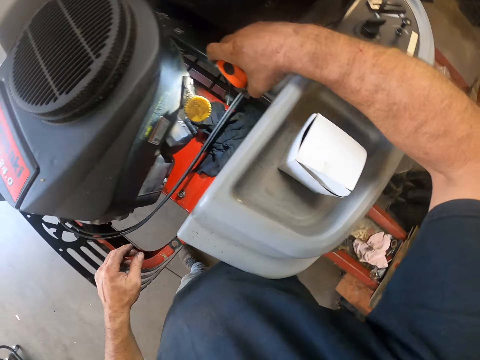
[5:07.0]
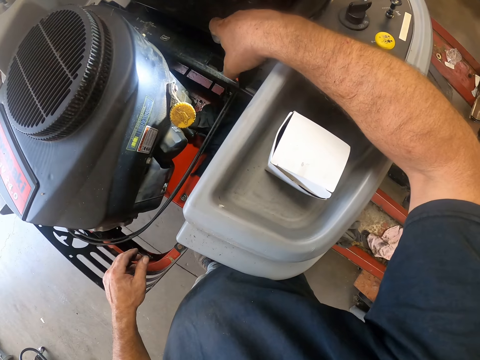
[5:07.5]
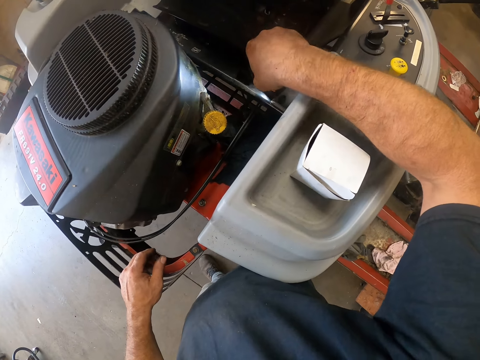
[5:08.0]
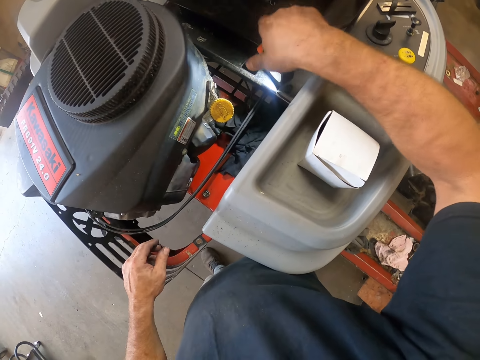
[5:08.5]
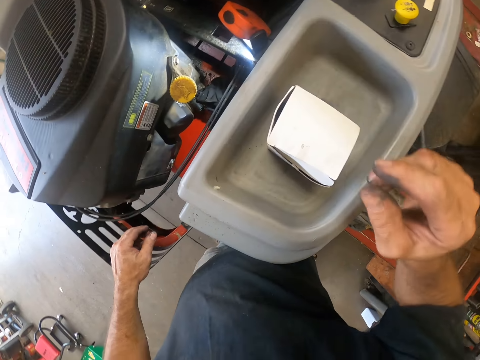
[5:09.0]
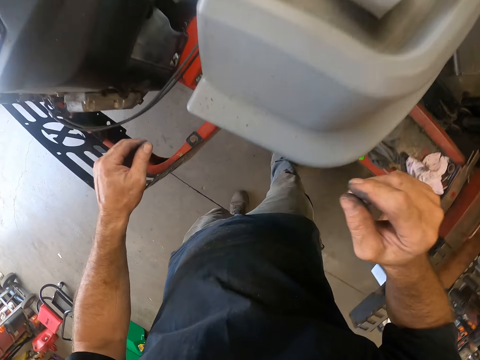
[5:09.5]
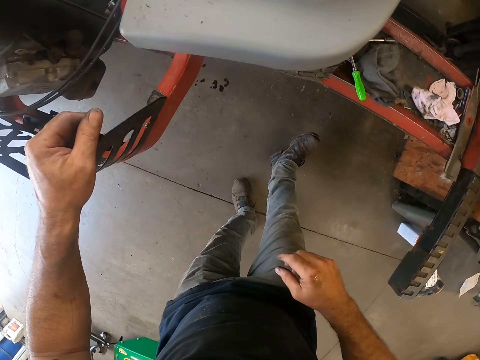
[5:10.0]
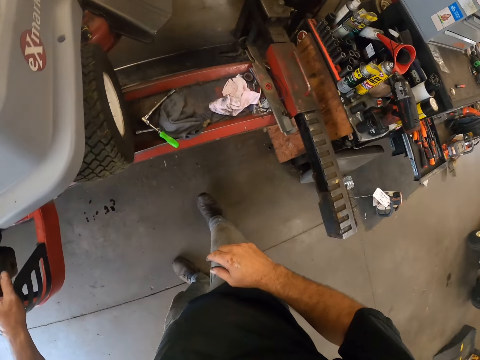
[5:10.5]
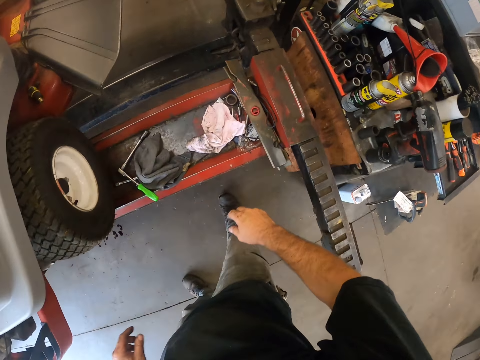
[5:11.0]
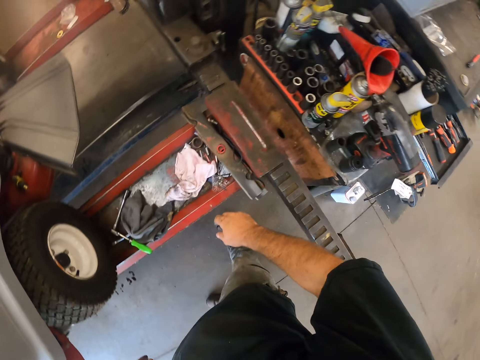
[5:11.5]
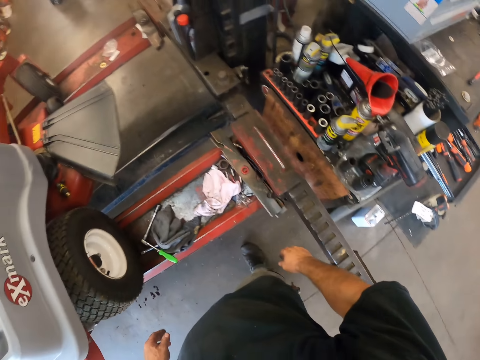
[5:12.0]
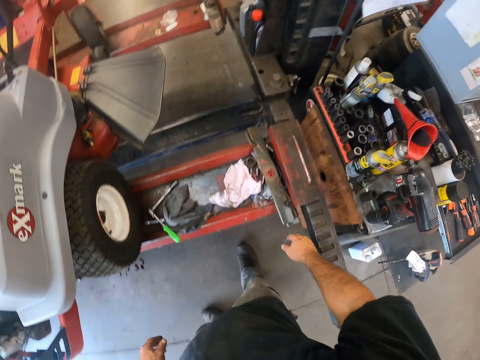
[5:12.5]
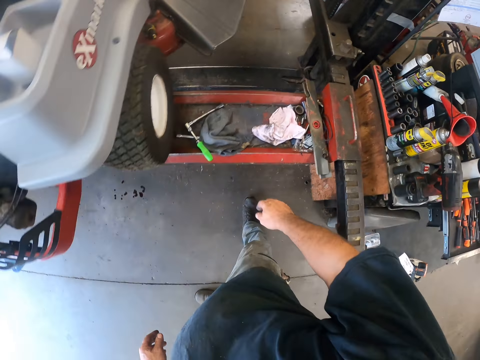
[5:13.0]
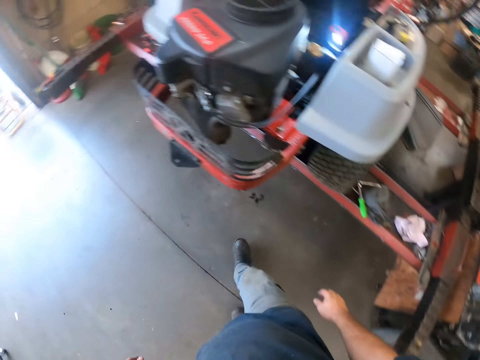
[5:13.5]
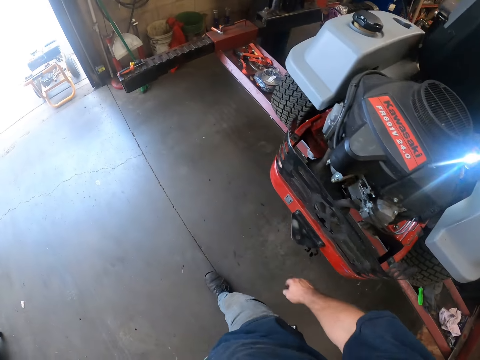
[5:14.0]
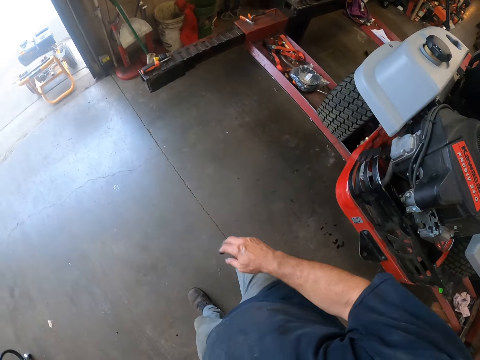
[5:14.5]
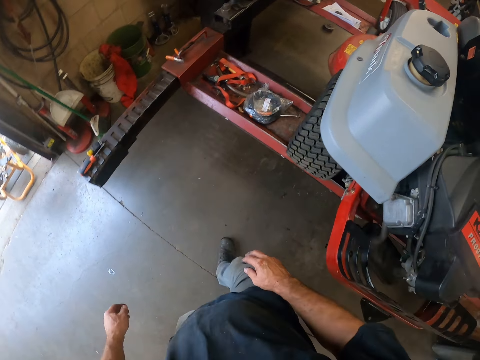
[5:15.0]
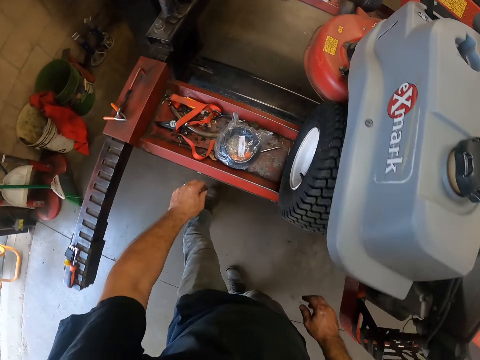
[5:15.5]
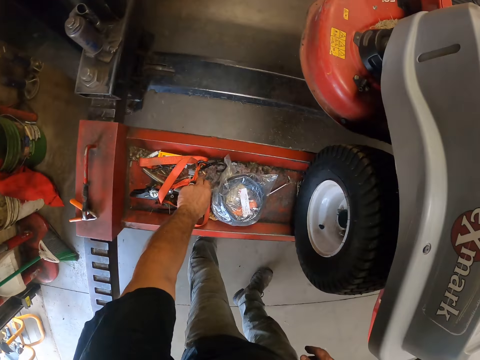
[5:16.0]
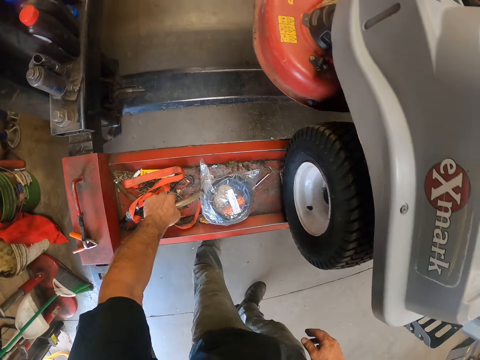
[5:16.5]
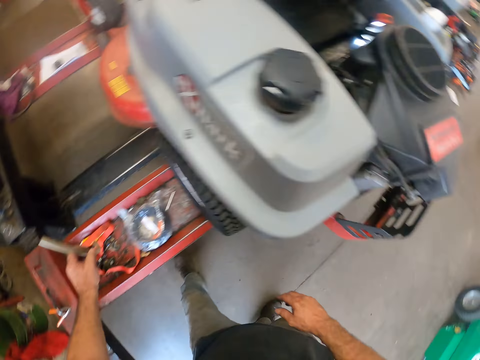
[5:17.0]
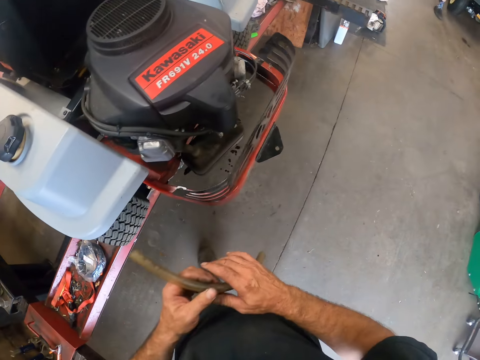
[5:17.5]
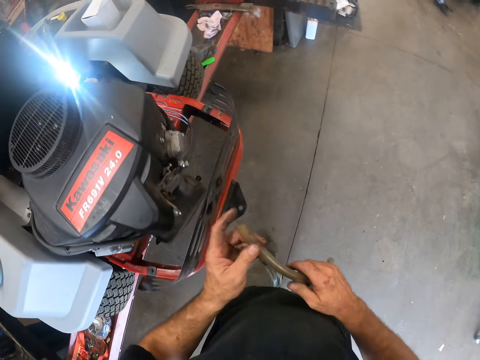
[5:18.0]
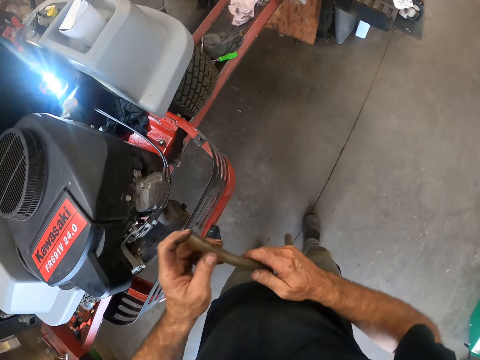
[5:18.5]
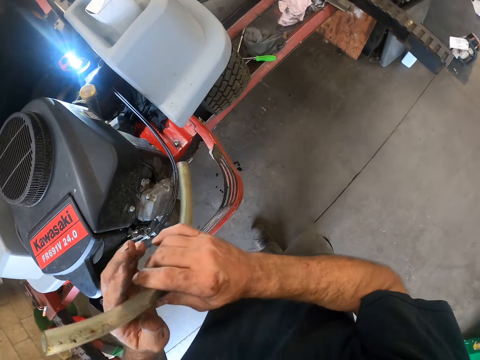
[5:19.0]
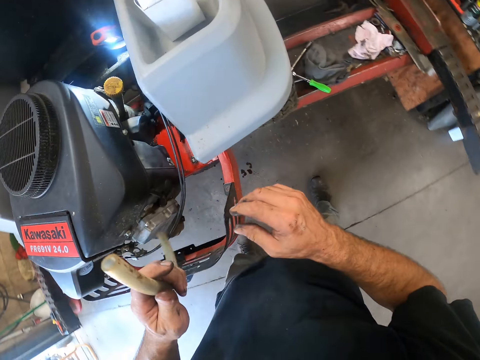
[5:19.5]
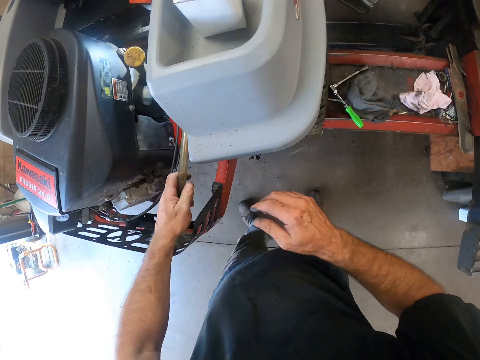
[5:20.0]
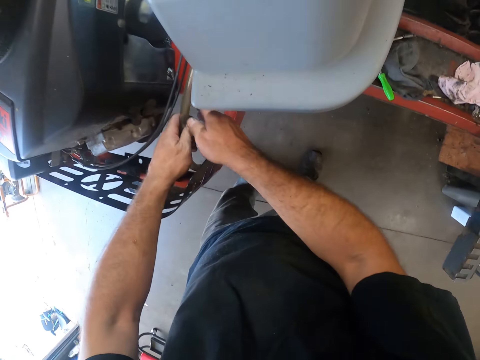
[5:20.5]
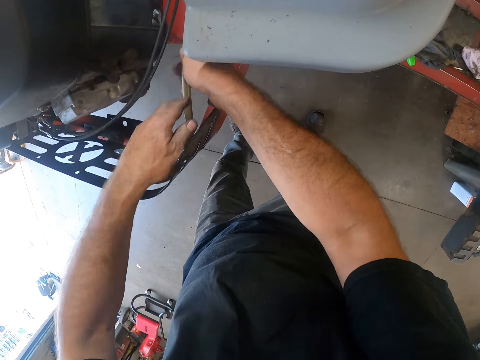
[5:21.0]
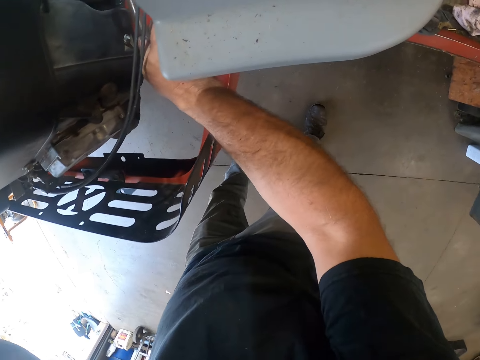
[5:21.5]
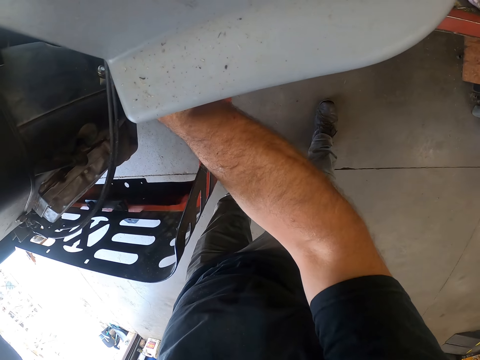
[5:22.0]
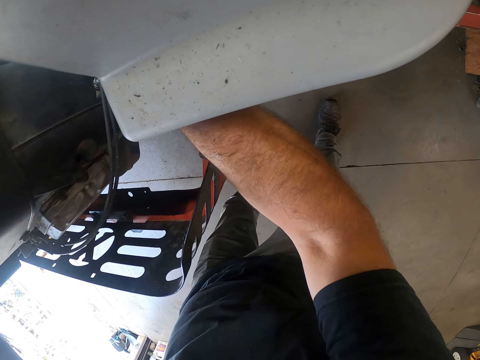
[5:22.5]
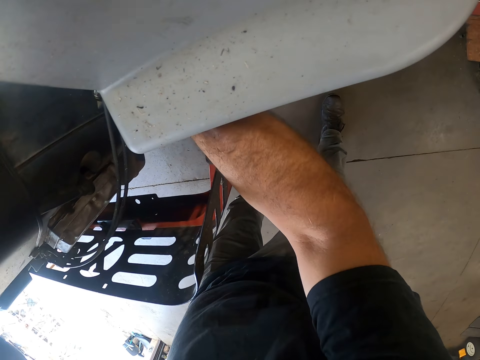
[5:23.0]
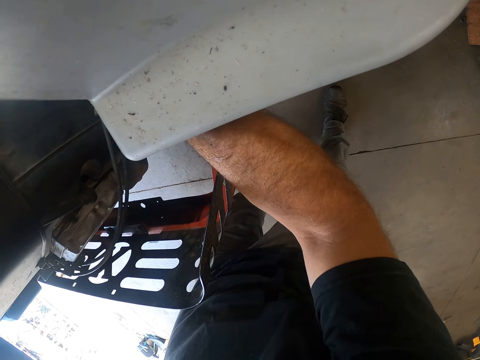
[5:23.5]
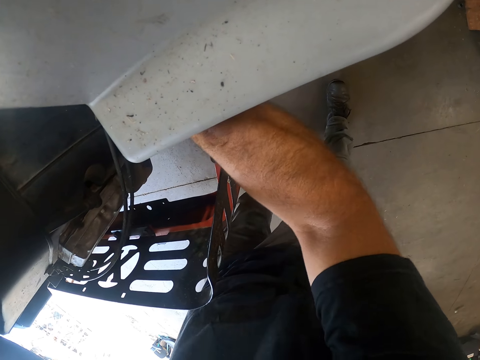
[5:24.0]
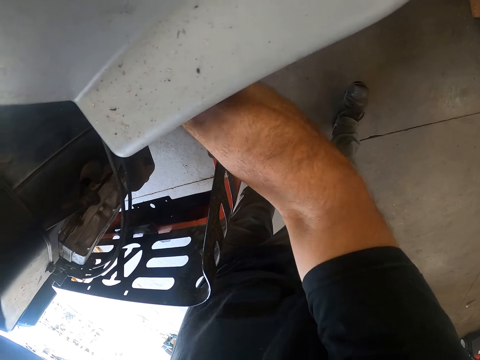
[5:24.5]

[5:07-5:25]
The camera wearer places the torch into the lawn mower. He removes his hand from the torch. He looks beside the lawn mower. He picks up a hose or pipe from the workshop lift with his left hand. He holds the hose in his hands. He fixes the pipe in the lawn mower. He inserts the hose into the fuel tank of the lawn mower.

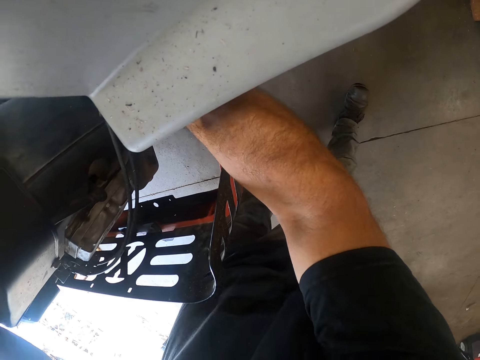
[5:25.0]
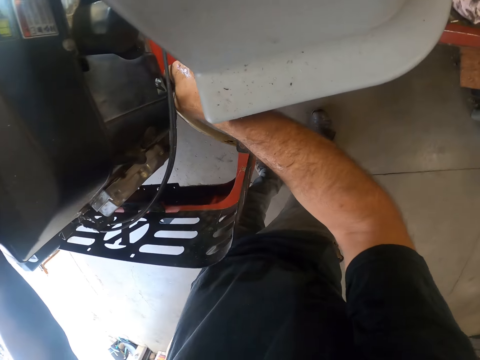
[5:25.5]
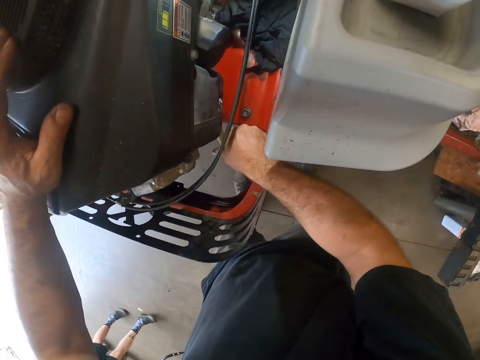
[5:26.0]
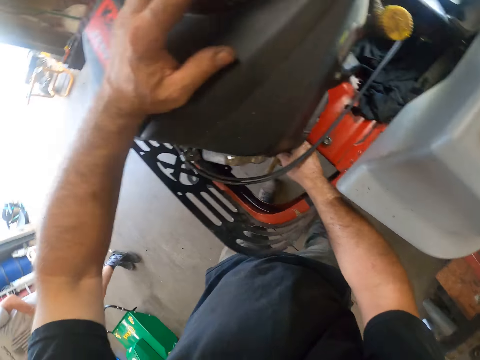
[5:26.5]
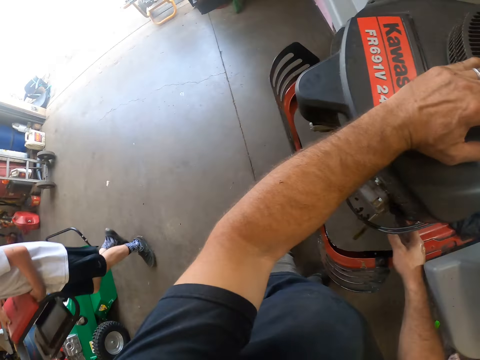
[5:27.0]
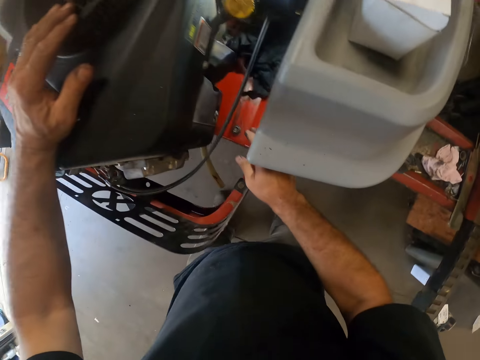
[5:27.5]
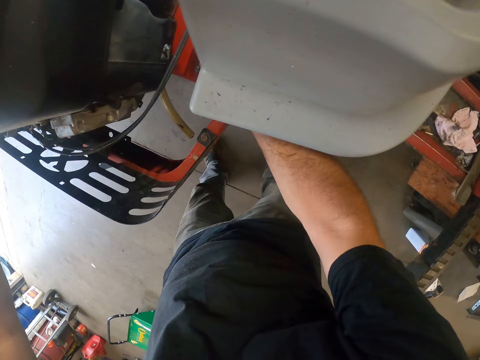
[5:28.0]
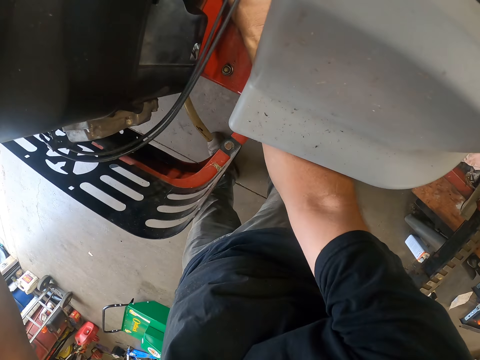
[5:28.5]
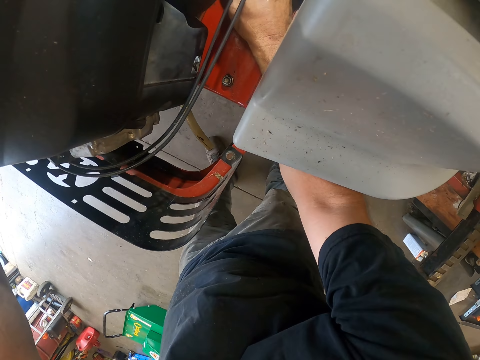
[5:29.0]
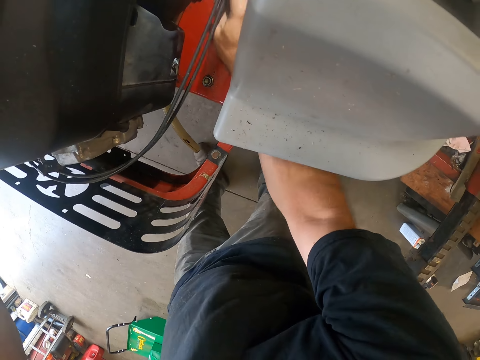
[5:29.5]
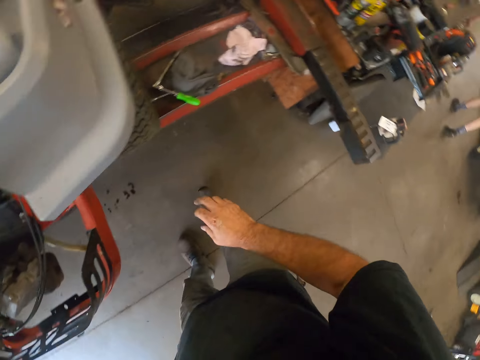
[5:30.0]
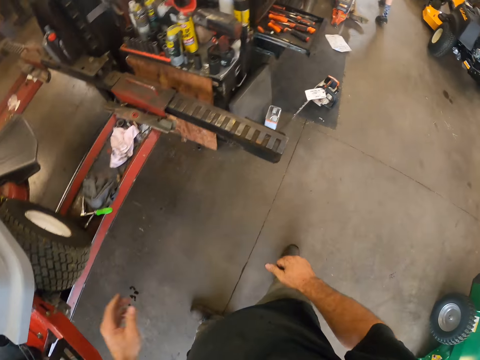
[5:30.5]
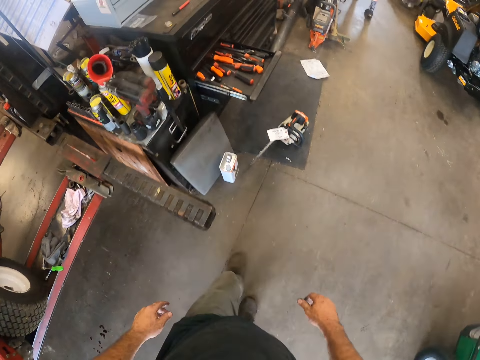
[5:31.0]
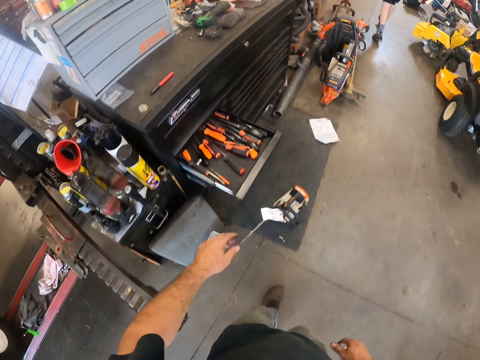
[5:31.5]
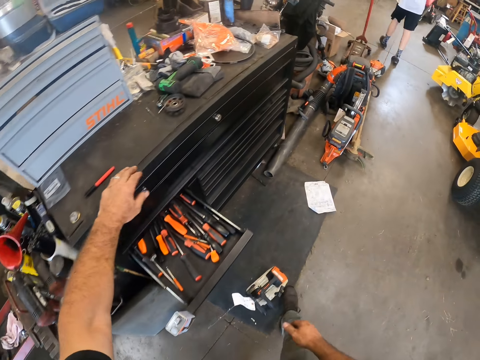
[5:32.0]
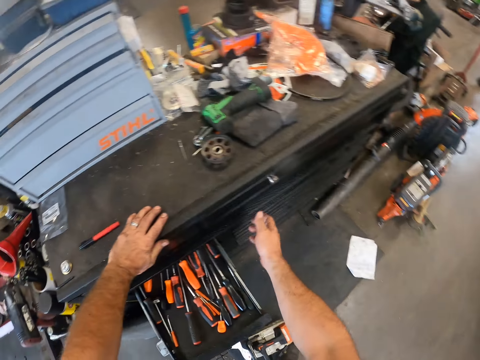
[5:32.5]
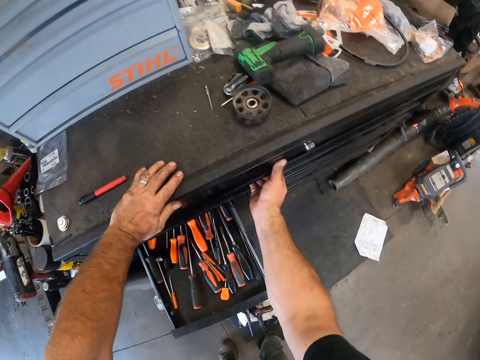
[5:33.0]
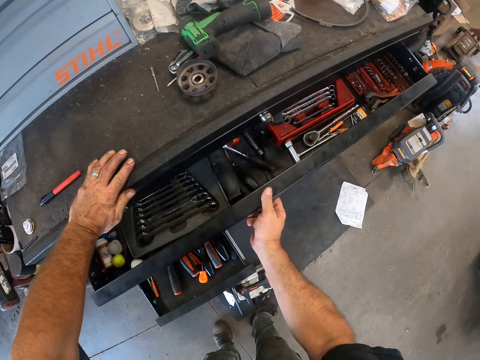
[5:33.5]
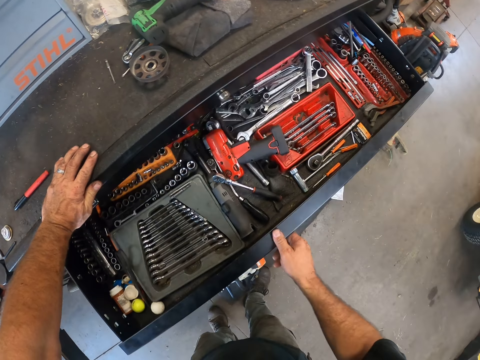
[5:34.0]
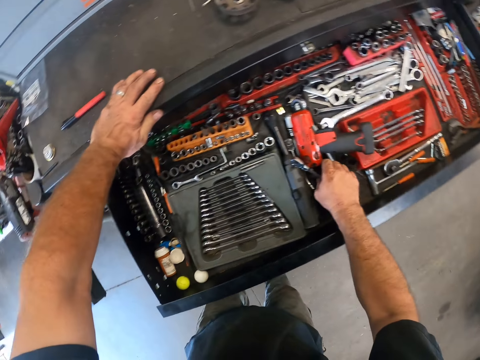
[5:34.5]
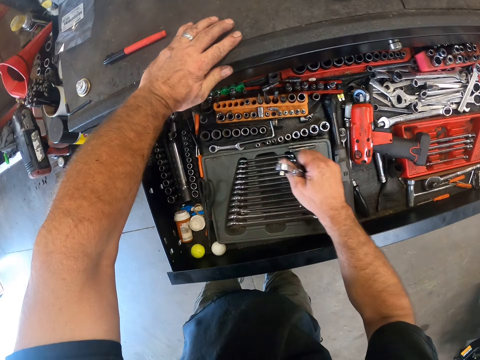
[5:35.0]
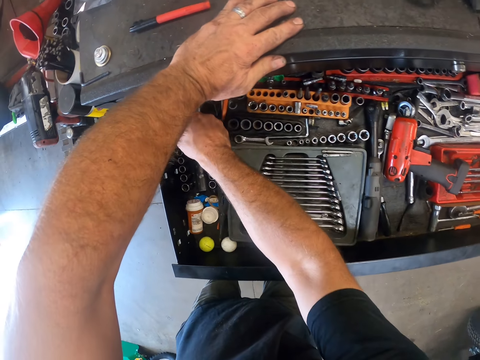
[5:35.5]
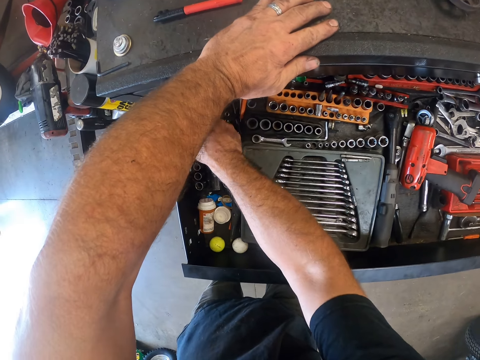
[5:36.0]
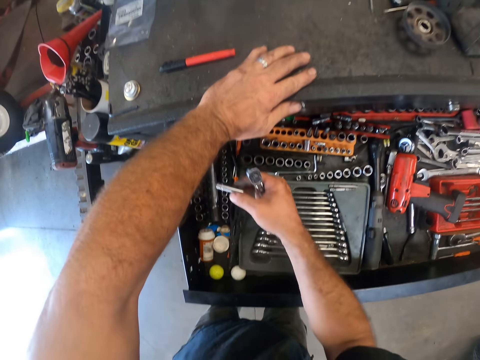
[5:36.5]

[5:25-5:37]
A man passes. The camera wearer walks towards the tool cabinet. He opens the spanner section of the tool cabinet with his right hand. He picks up a tap spanner.
